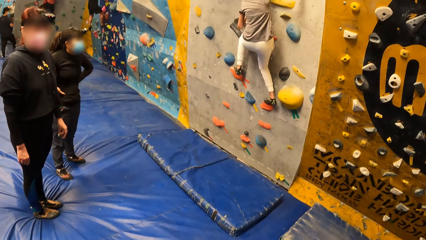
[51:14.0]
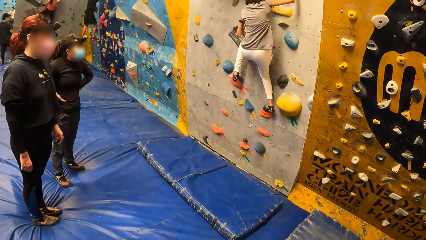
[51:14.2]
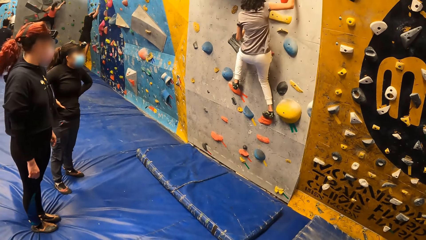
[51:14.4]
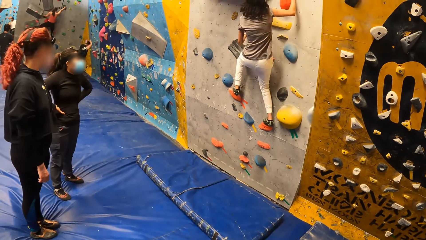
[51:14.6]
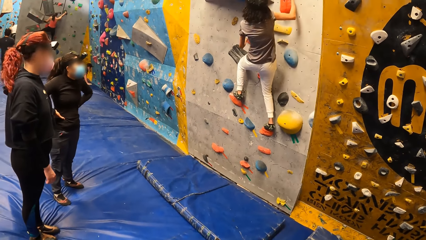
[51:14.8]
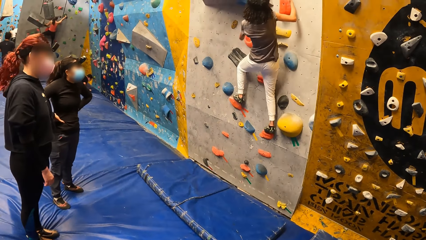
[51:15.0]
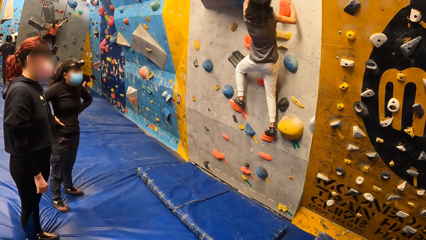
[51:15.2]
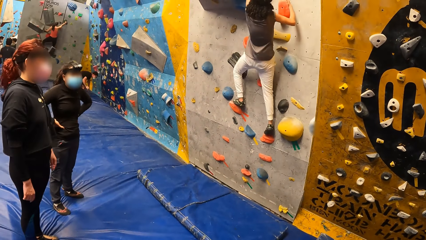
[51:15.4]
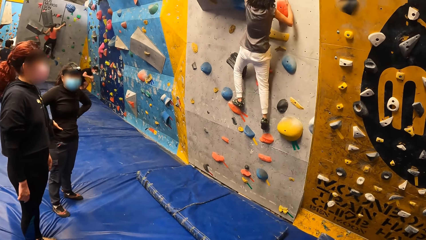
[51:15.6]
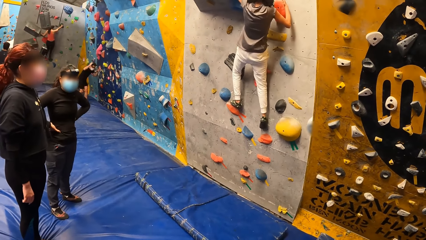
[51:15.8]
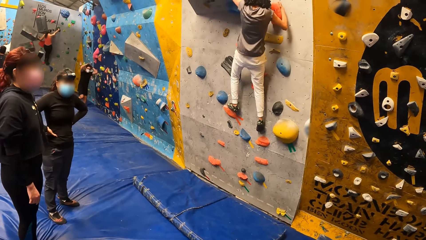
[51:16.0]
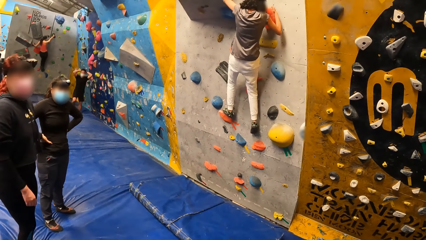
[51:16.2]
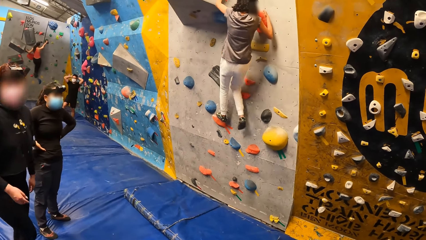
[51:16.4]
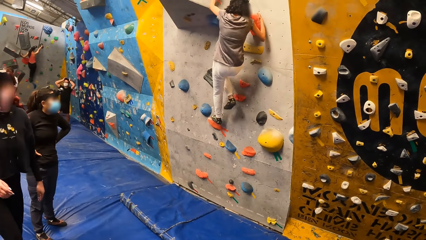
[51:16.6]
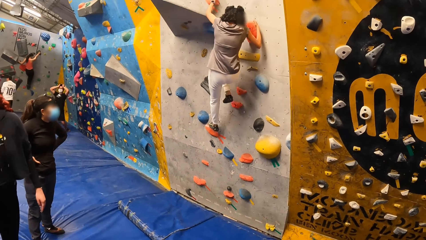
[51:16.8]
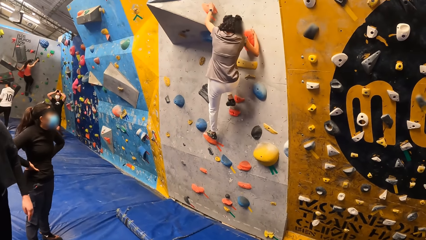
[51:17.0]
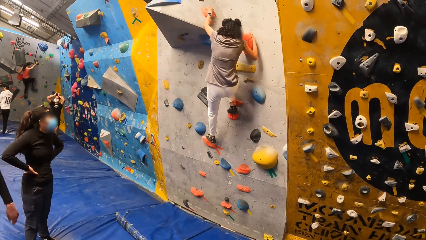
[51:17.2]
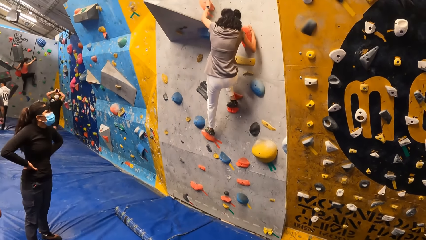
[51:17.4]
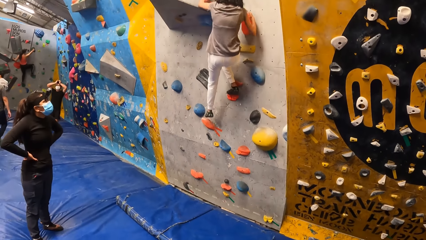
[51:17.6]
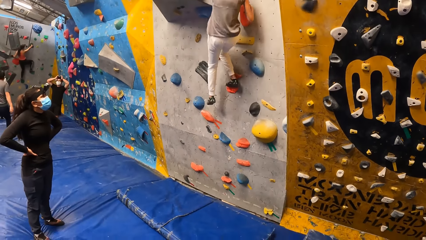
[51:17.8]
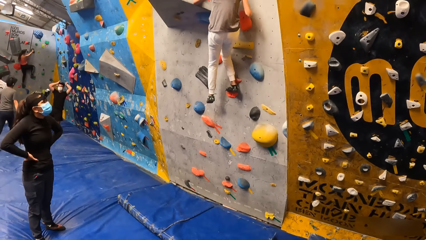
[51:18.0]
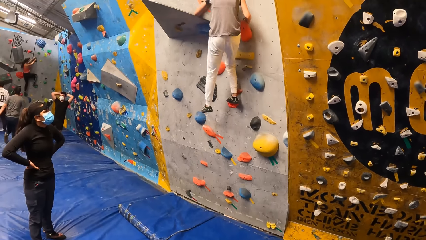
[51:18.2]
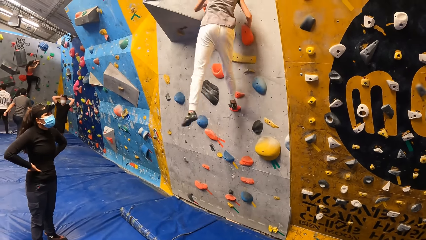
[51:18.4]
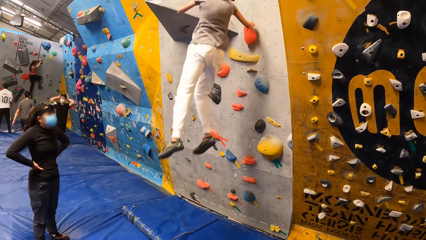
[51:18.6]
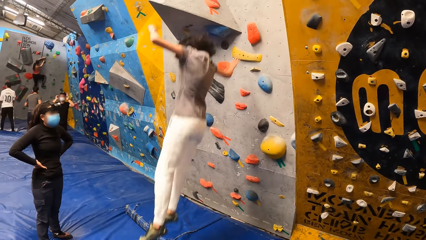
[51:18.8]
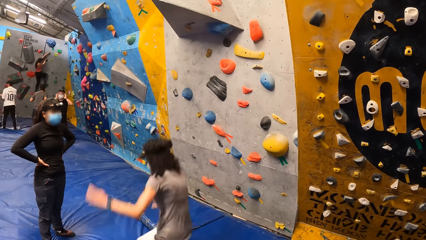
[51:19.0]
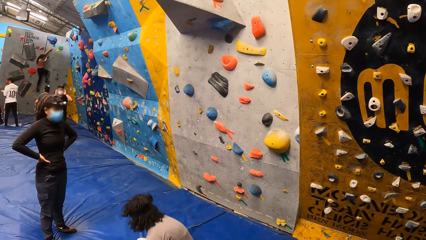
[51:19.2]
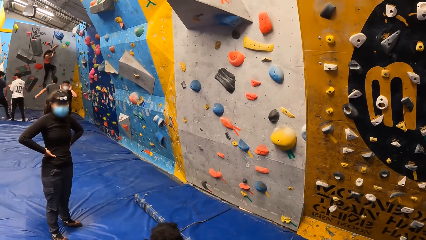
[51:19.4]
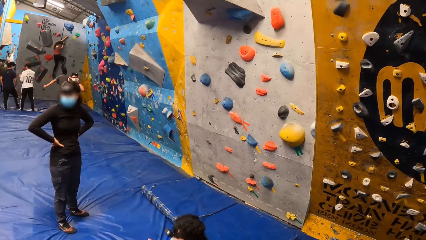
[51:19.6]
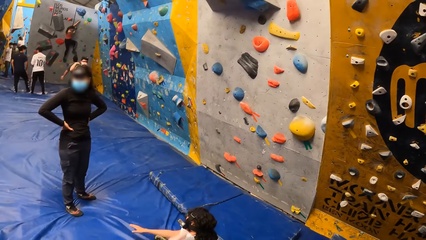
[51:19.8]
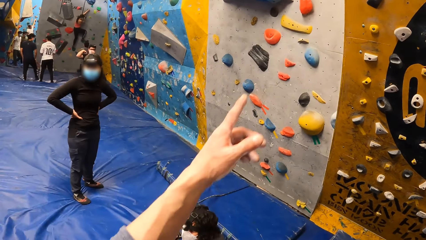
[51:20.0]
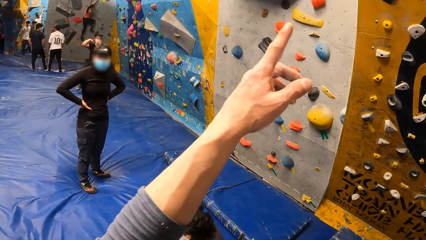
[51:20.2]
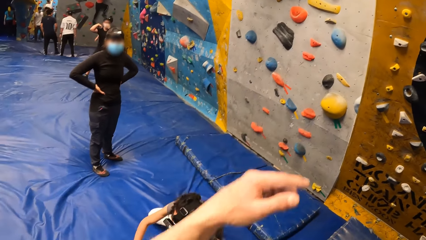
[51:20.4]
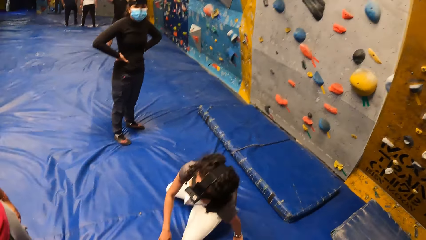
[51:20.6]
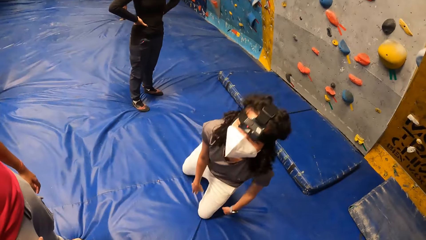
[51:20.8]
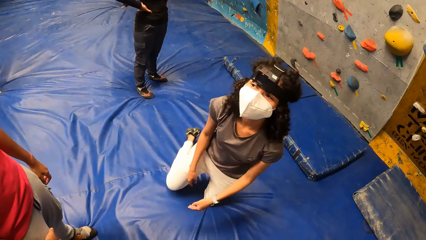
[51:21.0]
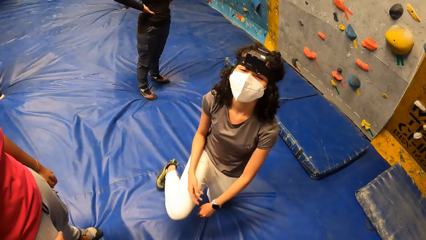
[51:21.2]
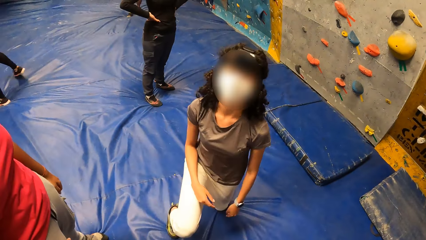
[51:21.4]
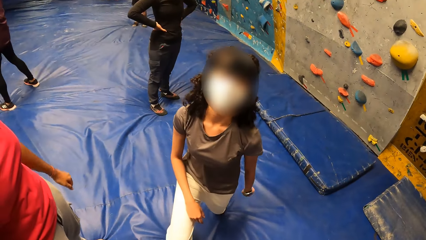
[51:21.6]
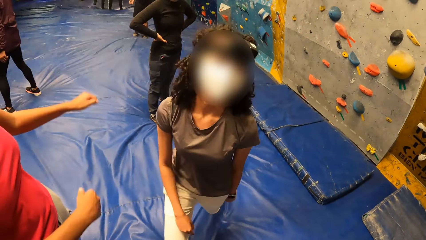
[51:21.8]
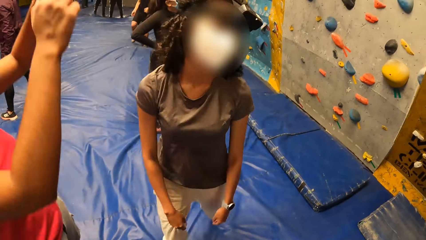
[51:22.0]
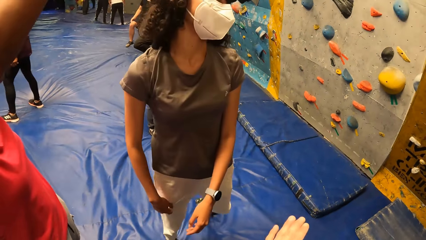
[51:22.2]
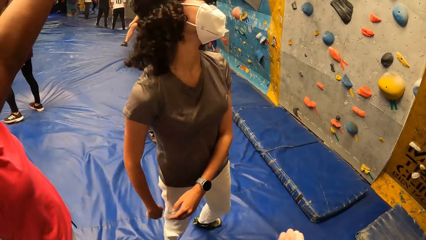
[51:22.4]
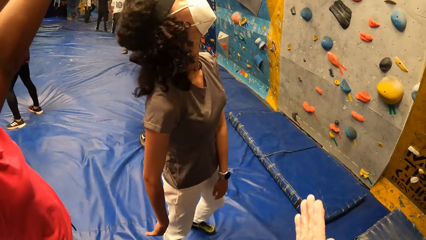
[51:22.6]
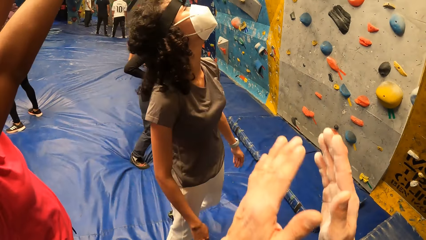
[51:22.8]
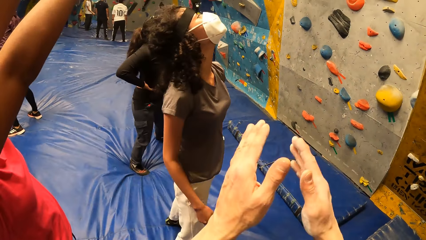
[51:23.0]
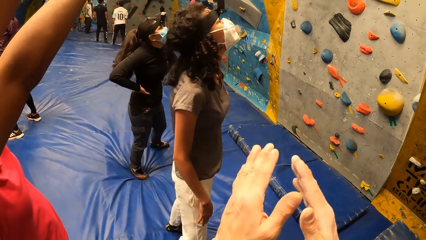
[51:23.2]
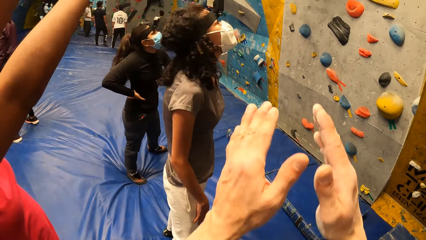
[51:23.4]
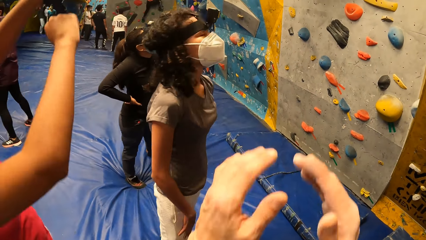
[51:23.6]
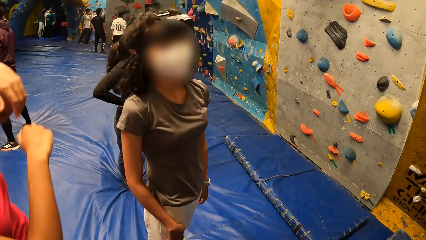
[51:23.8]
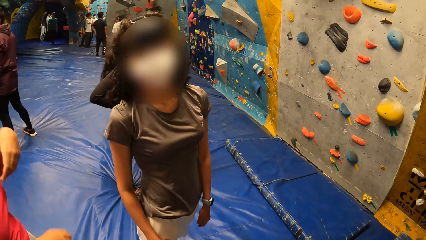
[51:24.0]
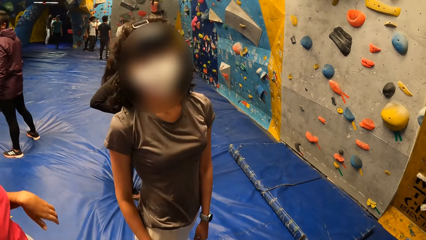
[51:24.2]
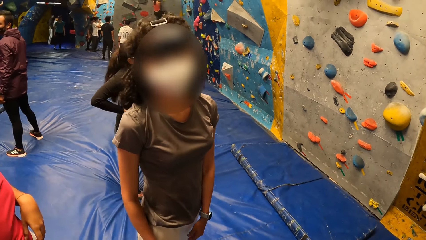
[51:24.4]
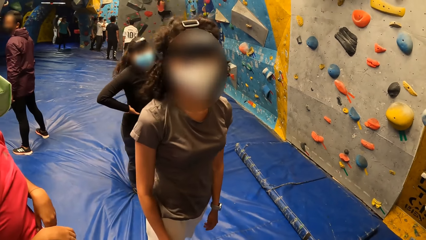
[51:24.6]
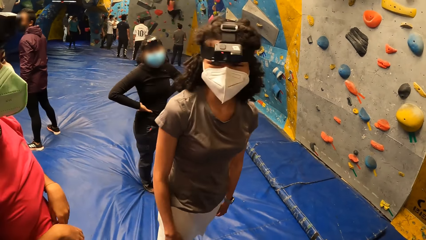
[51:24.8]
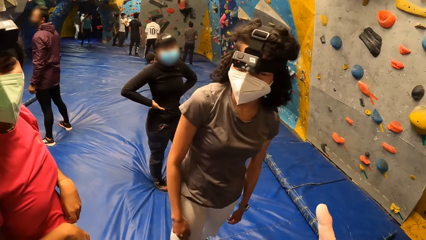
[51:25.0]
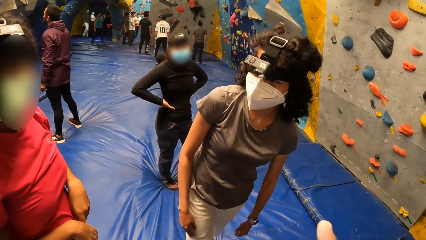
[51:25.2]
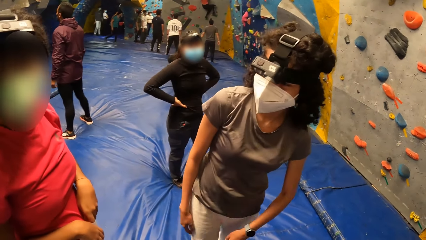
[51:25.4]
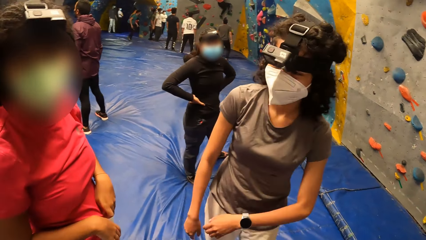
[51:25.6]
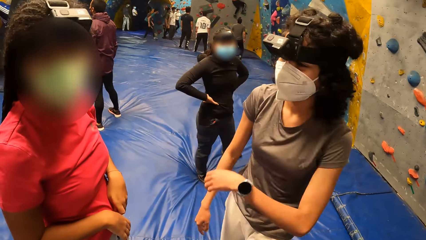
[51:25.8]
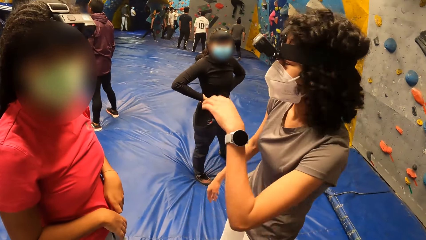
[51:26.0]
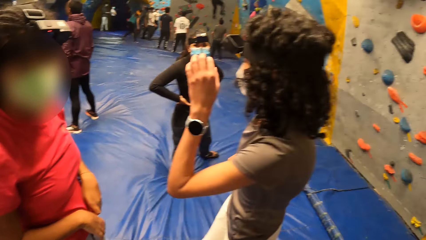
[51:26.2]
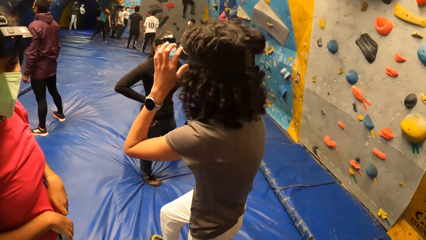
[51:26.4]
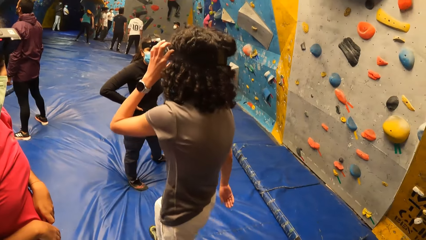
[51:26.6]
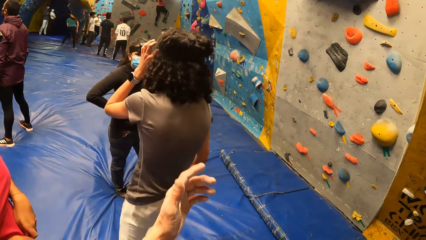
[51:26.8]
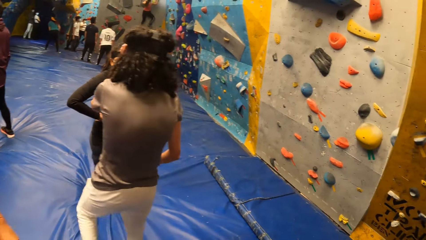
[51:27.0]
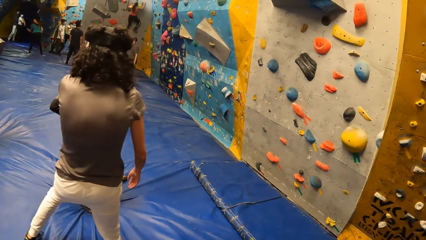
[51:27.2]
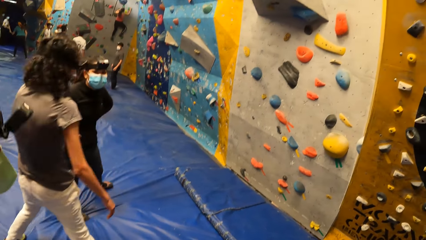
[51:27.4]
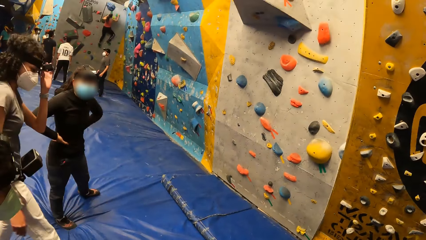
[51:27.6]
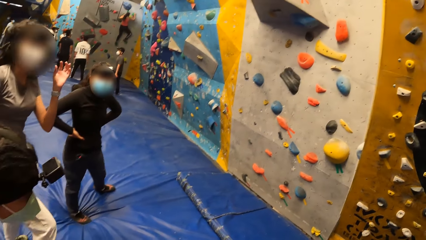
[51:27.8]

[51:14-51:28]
The camera wearer converses with a person, a woman and another woman. They interact with a woman. Another woman raises both hands. The camera wearer interacts with the other woman. They rub both hands together.

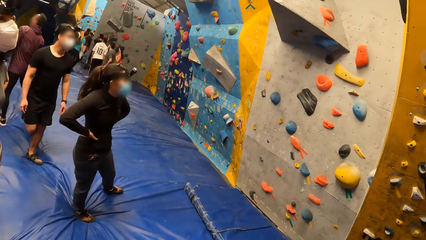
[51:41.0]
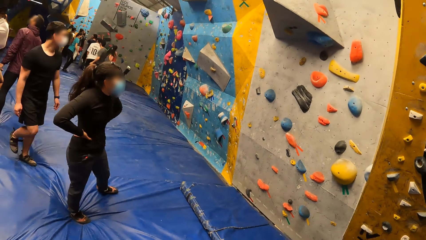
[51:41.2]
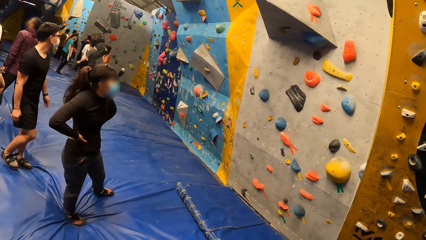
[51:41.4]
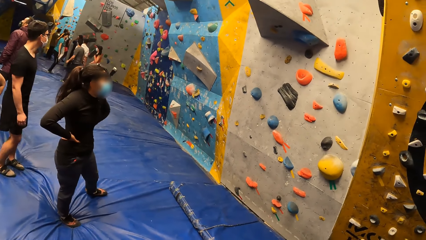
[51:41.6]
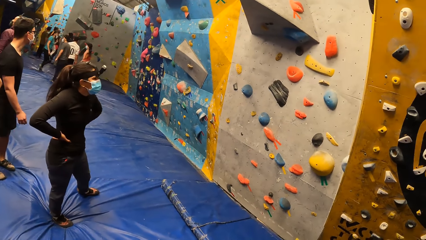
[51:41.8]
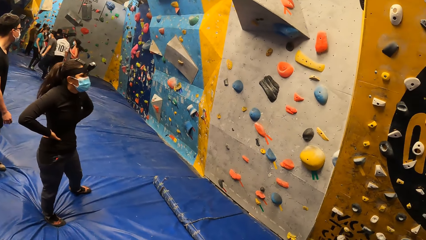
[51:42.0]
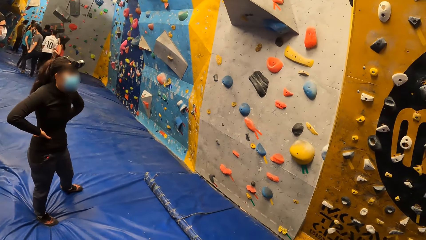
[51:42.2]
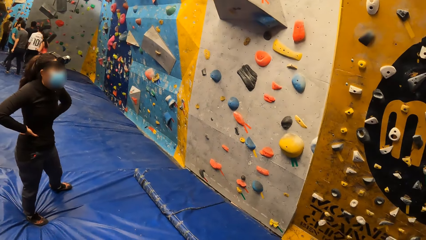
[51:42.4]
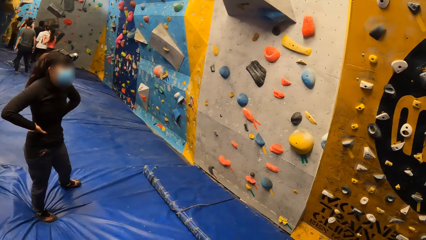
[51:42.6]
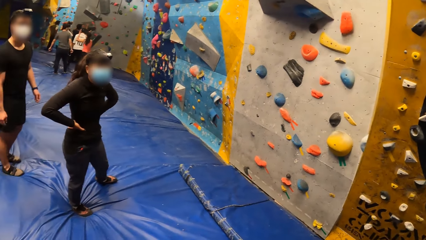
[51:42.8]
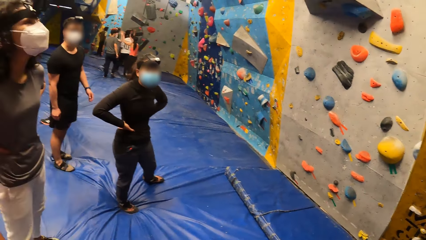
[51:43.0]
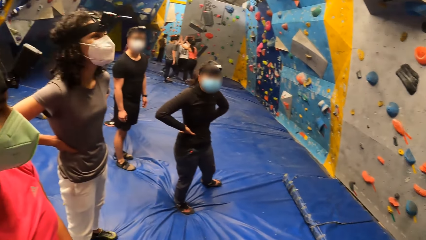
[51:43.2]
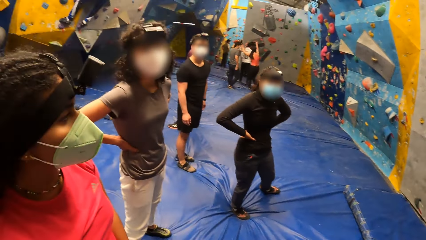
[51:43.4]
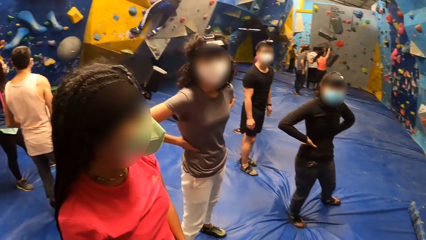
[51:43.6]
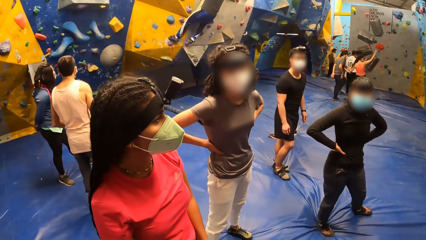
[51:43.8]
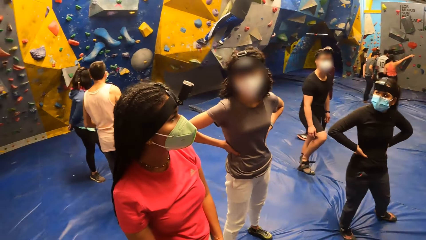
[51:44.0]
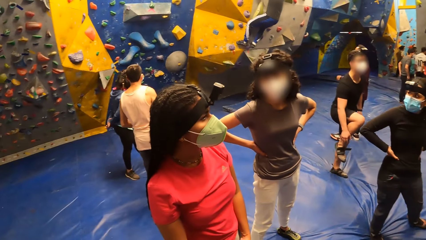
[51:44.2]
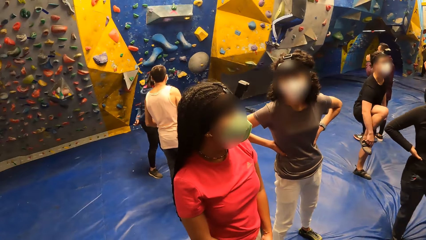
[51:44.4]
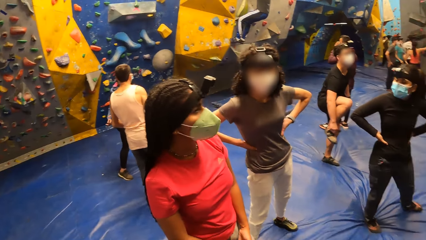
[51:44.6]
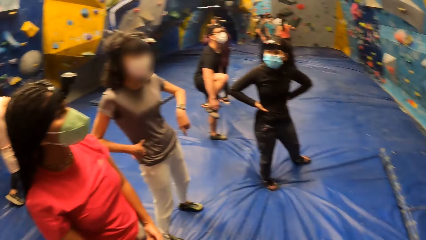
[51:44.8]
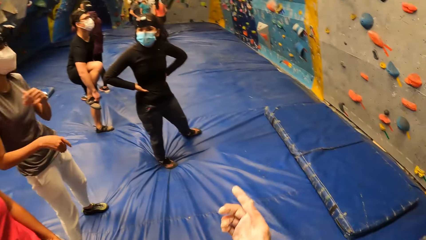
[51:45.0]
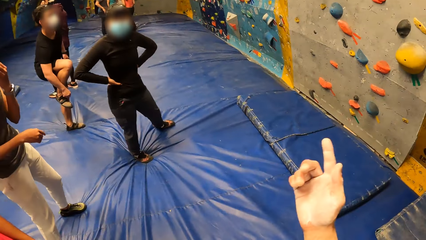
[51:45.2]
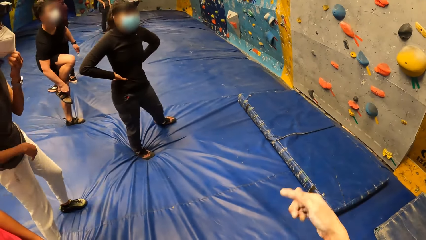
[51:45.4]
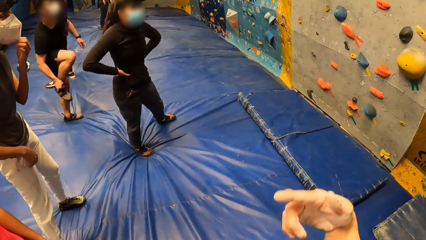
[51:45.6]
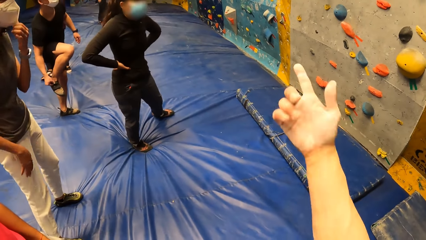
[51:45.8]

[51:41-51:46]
The camera wearer looks left. They look right. They converse with a person, a woman and another woman.
